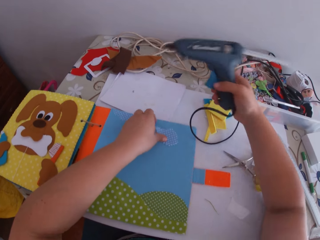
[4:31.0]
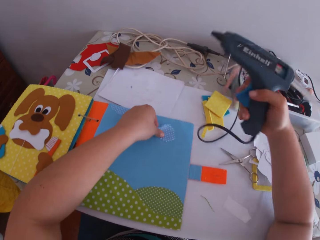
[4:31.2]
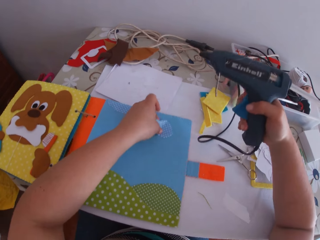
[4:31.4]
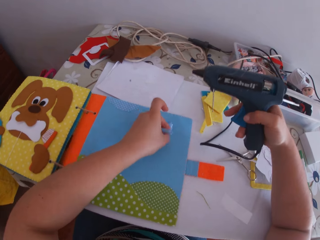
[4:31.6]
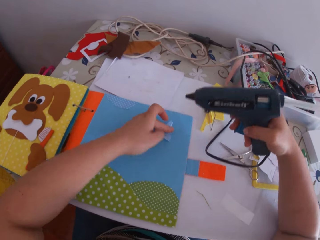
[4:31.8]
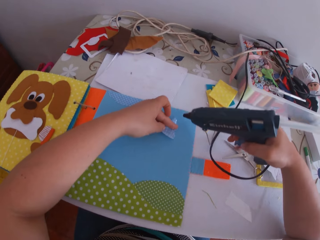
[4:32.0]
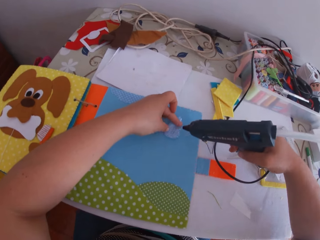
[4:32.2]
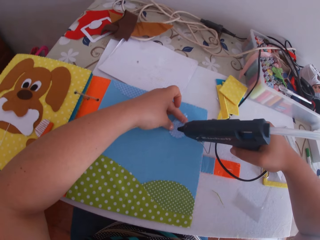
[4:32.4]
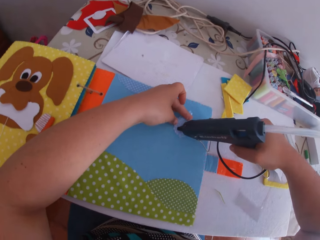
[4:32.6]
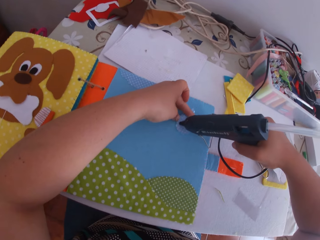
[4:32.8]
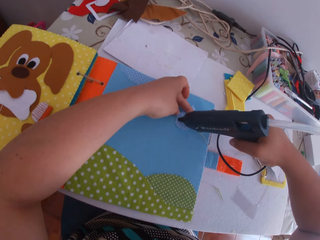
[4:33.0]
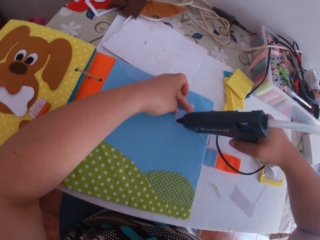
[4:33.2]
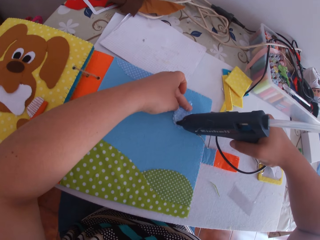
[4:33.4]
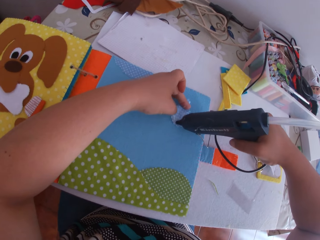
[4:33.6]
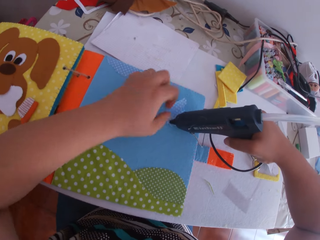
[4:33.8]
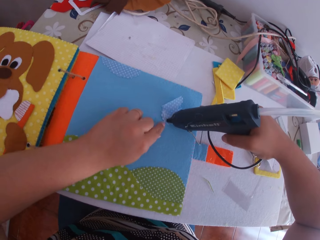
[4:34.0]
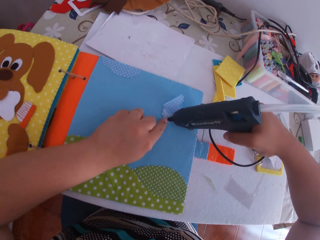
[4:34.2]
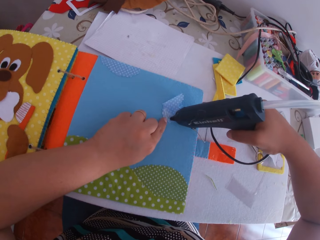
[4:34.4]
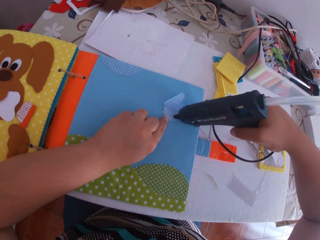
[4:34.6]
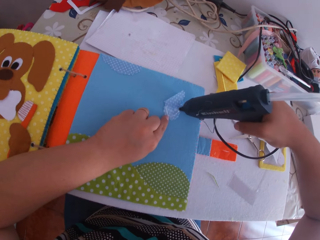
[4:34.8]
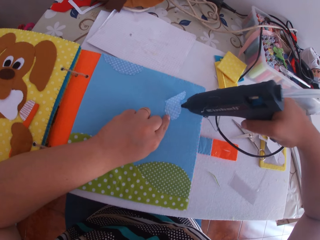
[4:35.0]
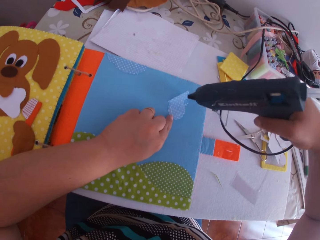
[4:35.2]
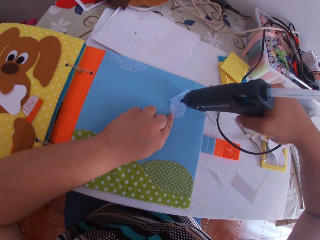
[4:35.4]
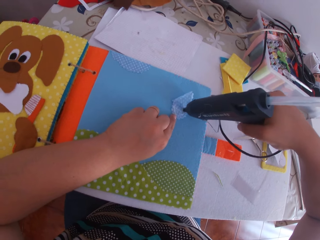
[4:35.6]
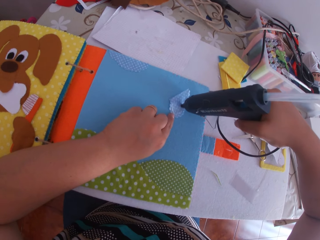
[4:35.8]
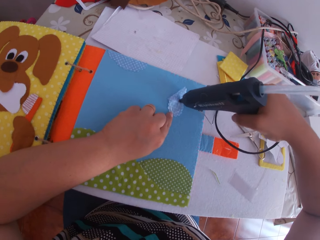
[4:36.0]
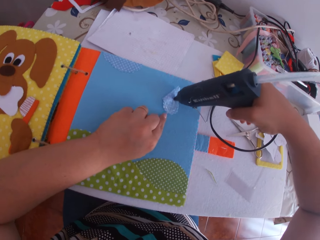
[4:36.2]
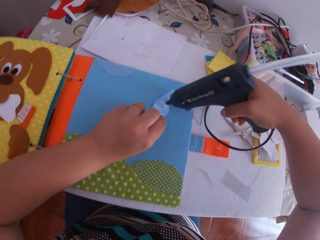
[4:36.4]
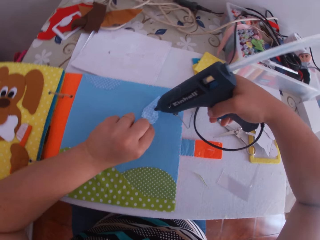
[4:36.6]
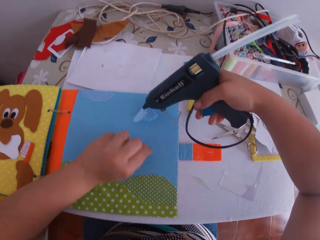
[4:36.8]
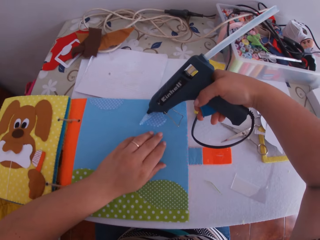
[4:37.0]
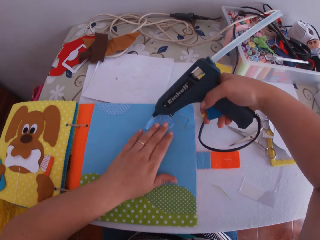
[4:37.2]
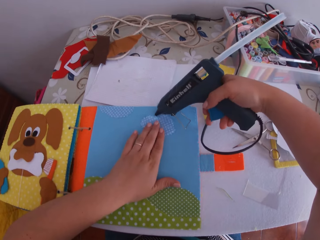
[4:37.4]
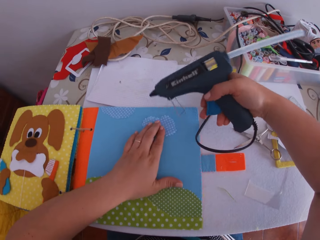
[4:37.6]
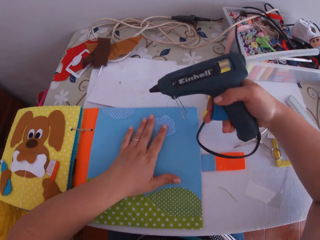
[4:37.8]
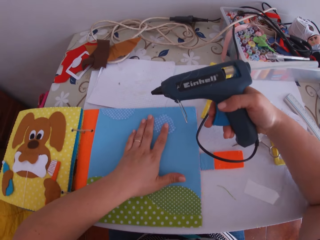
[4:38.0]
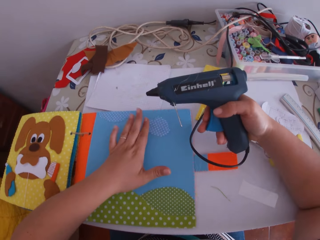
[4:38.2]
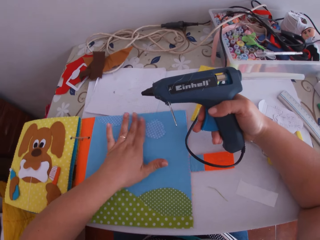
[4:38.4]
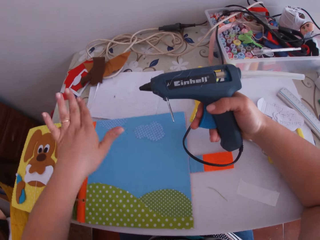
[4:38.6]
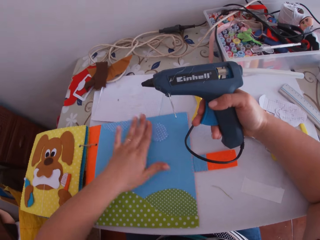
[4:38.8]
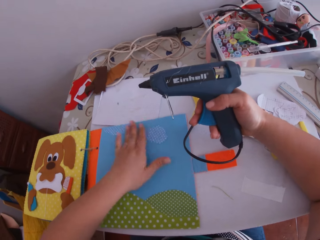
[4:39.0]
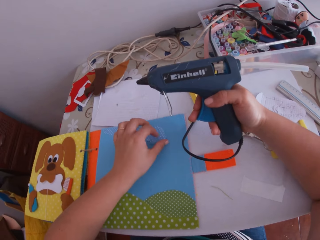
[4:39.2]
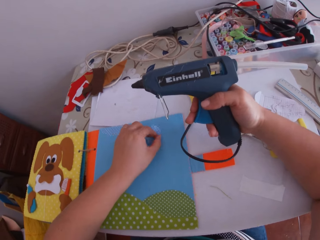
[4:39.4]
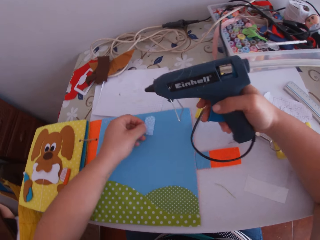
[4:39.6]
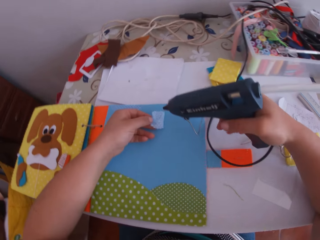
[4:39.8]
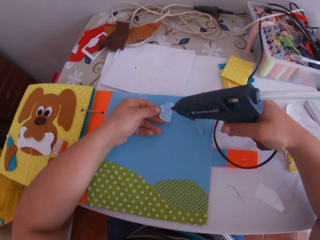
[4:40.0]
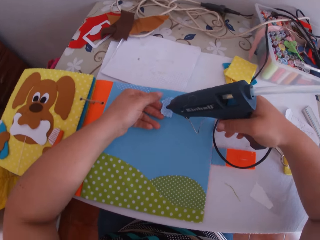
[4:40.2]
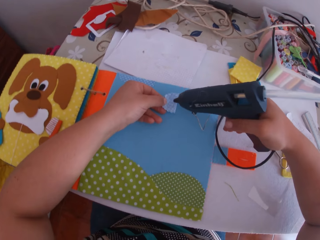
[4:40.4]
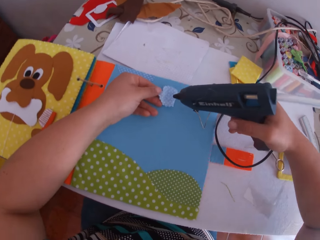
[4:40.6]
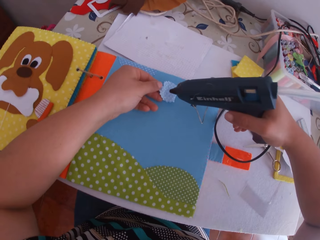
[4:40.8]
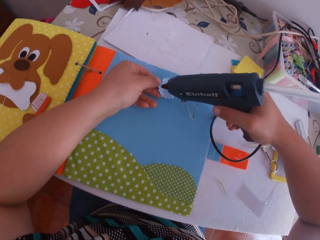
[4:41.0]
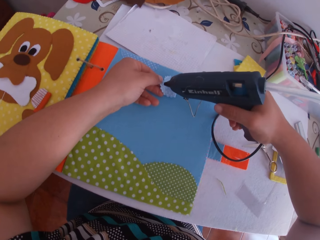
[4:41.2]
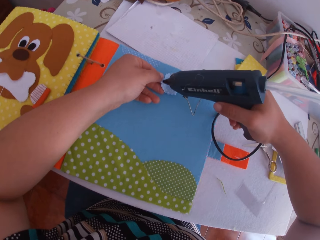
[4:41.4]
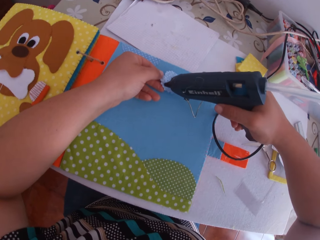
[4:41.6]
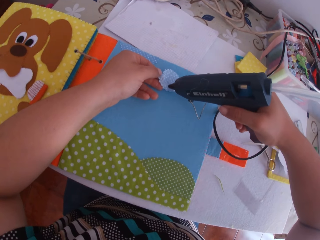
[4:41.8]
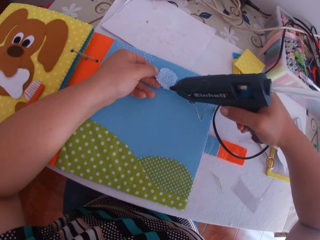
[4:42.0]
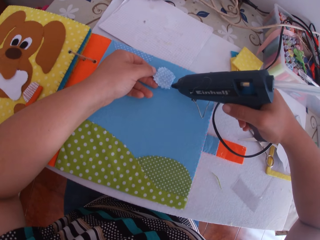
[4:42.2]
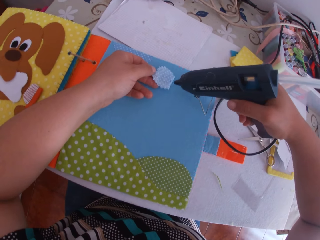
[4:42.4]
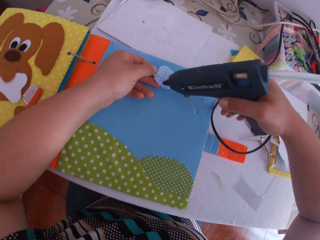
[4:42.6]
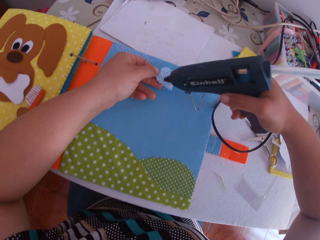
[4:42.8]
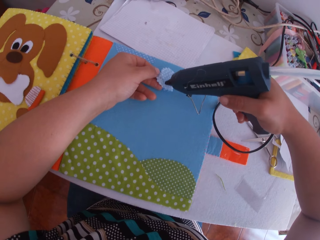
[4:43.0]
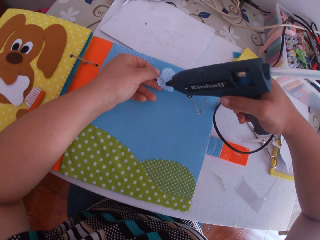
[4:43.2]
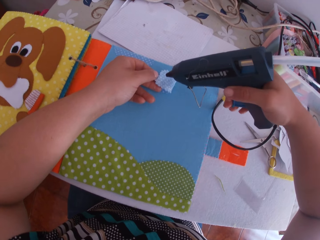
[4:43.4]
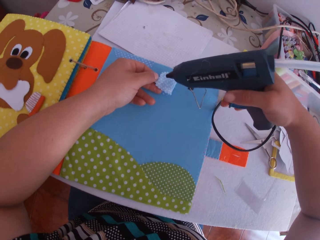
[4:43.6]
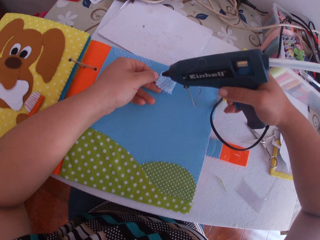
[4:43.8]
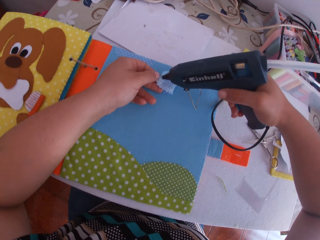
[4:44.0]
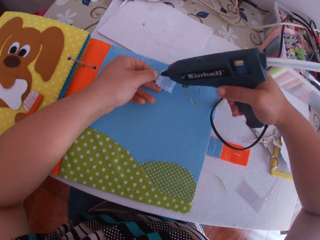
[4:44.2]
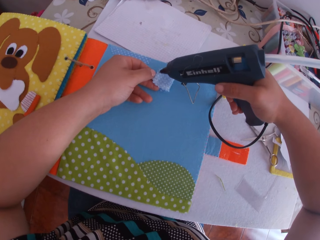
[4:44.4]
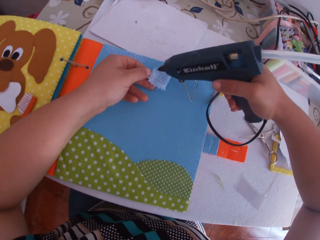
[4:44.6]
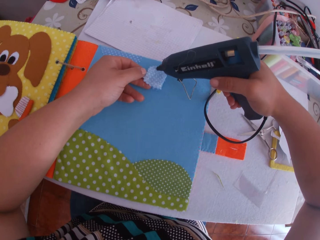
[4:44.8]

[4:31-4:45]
The camera wearer swings a hand. She holds the felt material. She applies glue on the blue translucent paper with the glue gun in her right hand. She swings a hand. She holds the felt material. She applies glue on the felt material. She swings a hand. She presses the blue translucent paper on the binder with her left hand. She swings a hand and holds the felt material. She sticks the felt material. She opens the felt material. She swings a hand. She applies glue on the blue translucent paper with the glue gun in her right hand.

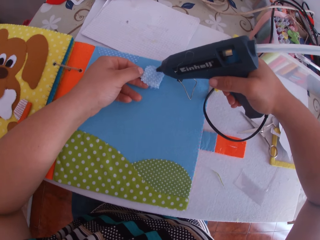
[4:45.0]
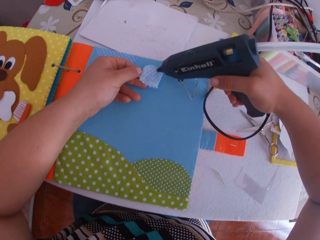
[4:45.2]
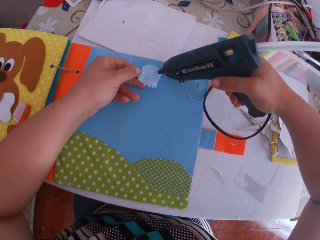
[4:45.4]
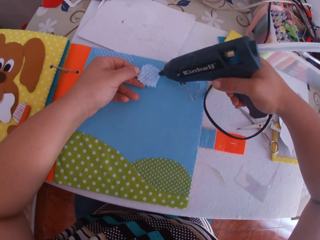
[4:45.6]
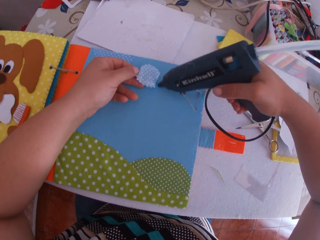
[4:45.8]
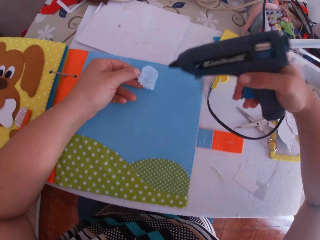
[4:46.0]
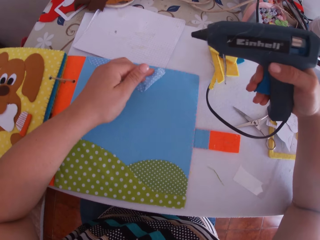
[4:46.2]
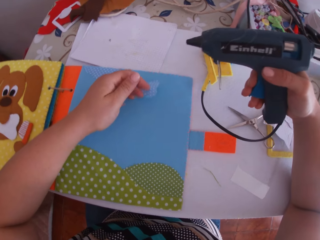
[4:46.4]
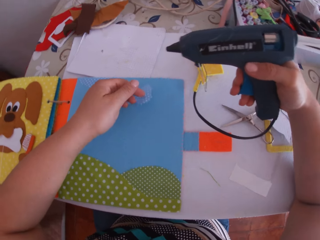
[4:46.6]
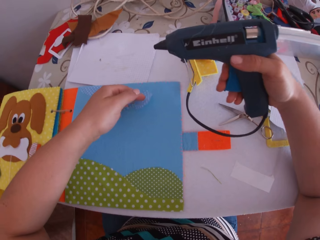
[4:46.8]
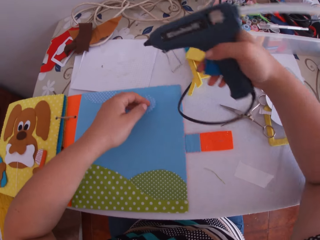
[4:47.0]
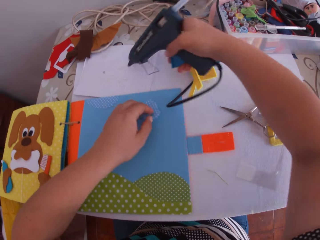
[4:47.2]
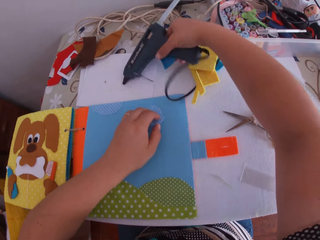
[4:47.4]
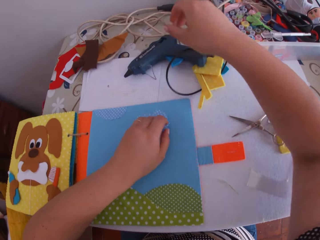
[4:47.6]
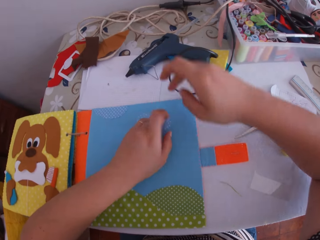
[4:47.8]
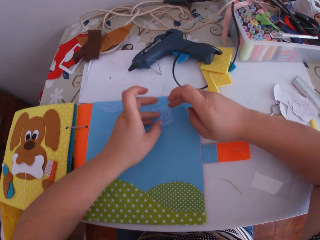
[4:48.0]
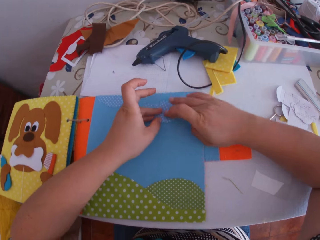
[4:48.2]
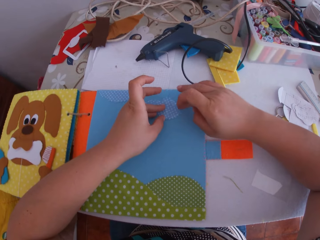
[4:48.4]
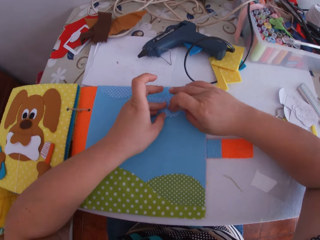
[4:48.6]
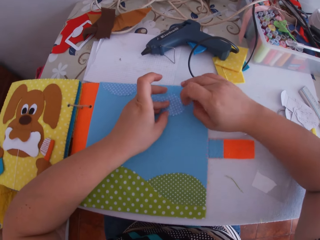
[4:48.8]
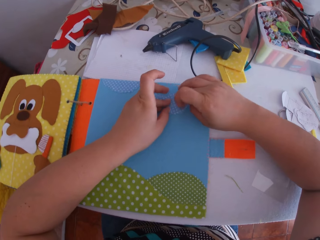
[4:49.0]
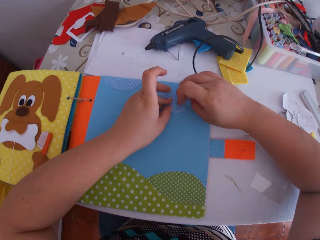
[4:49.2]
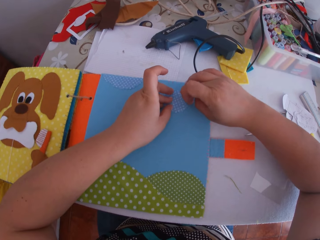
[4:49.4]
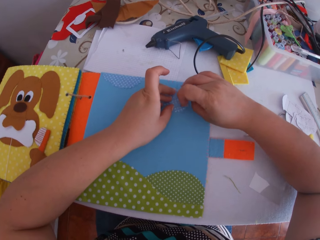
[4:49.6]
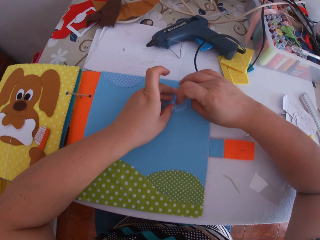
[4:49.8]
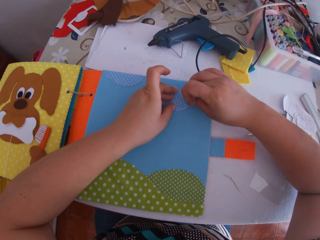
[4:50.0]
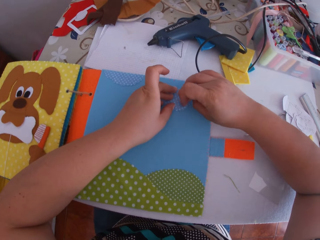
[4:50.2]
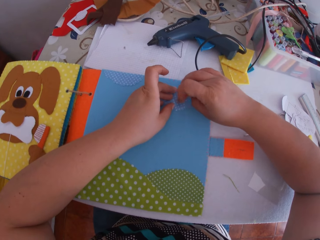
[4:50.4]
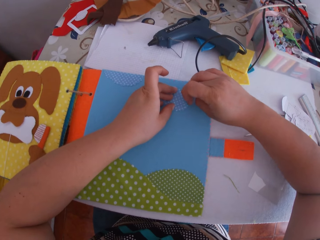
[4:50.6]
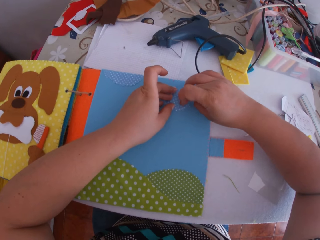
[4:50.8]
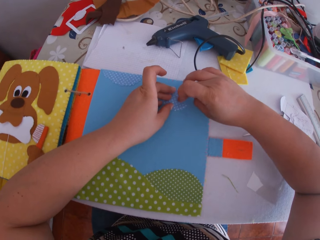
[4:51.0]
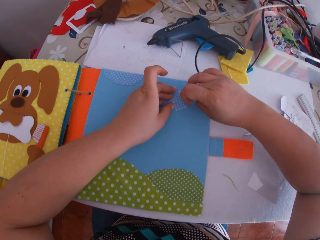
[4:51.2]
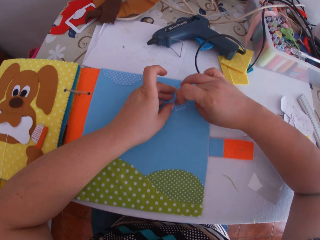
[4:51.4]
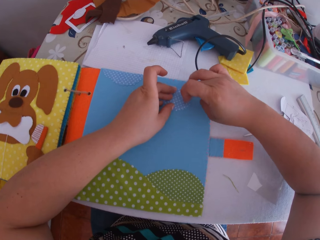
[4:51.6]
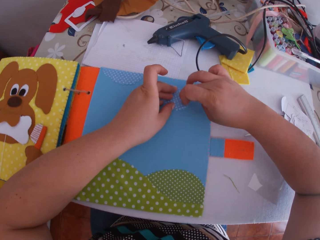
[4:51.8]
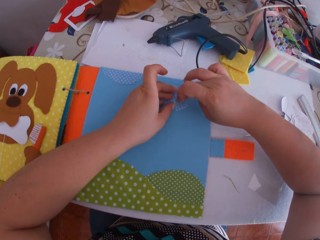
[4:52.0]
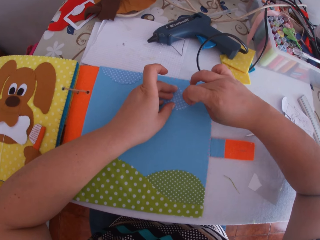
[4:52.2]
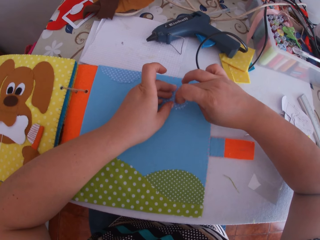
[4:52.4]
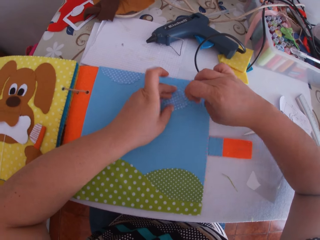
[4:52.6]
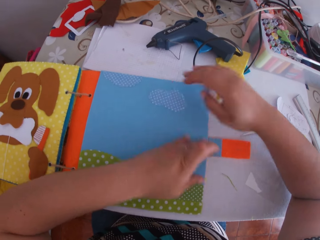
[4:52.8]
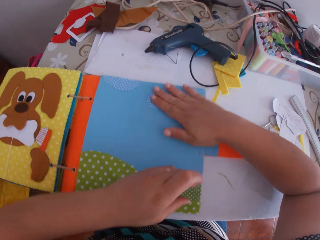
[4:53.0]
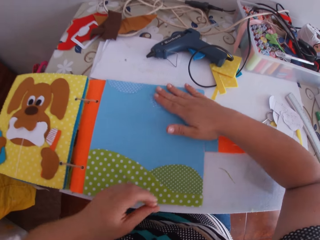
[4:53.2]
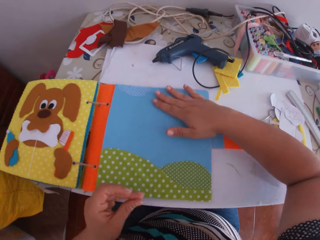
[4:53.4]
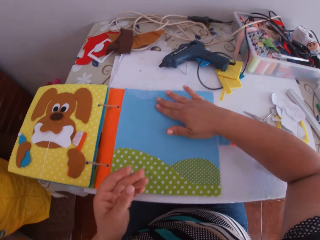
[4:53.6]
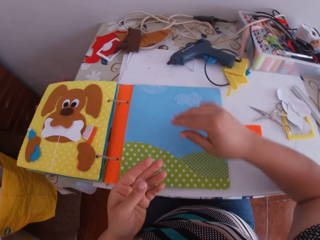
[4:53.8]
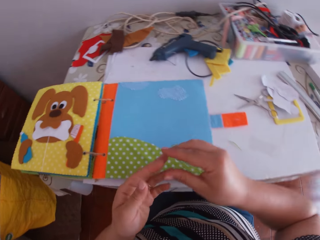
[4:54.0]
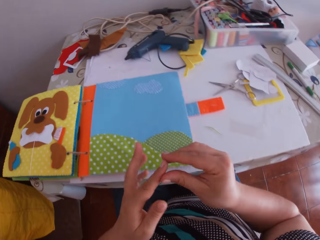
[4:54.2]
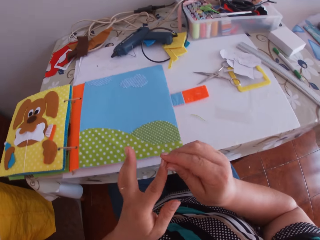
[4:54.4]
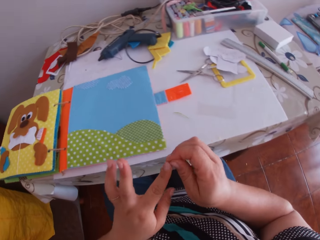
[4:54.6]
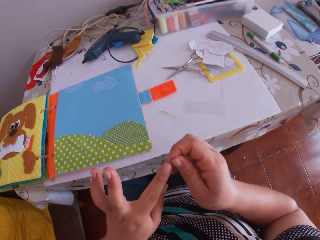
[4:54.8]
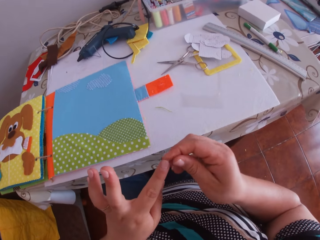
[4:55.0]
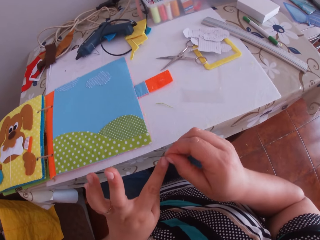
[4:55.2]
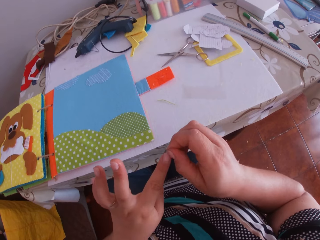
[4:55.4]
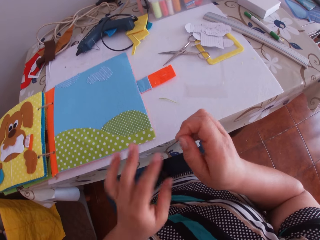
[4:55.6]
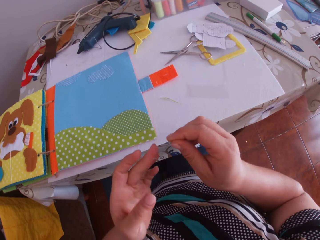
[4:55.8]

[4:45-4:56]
The camera wearer swings a hand. She presses the design paper on the art binder with her left hand. She drops the hot glue gun on the table with her right hand. She swings a hand. She sticks the felt material on the craft book. She presses the design paper on the art binder with both hands. She swings a hand. She holds the felt material. She taps the design paper with her right hand. She swings a hand. She removes glue from her left hand with her right hand.
